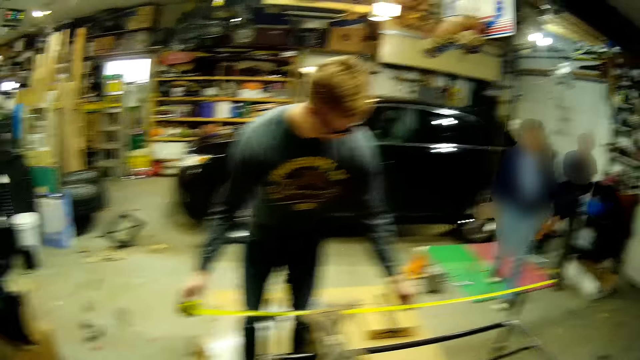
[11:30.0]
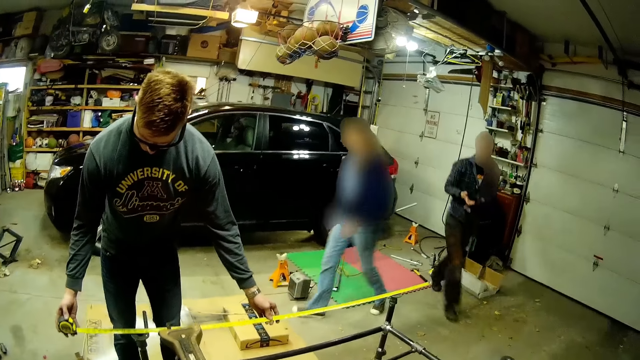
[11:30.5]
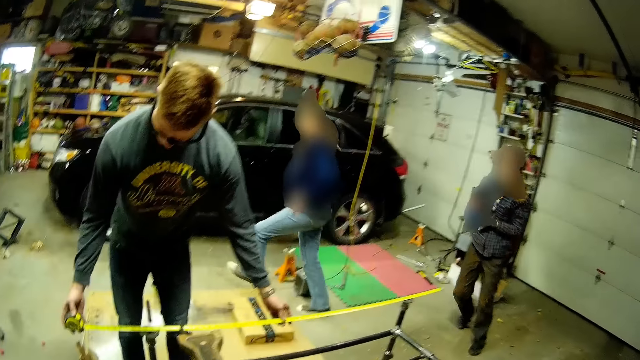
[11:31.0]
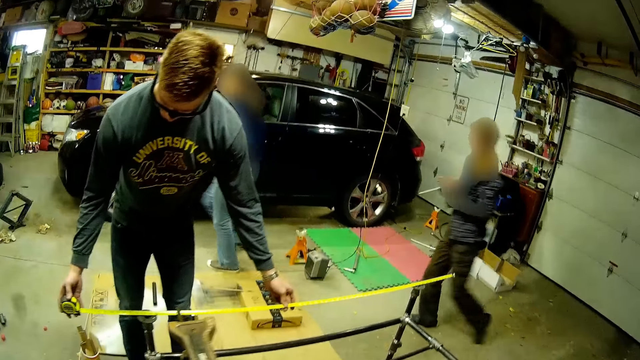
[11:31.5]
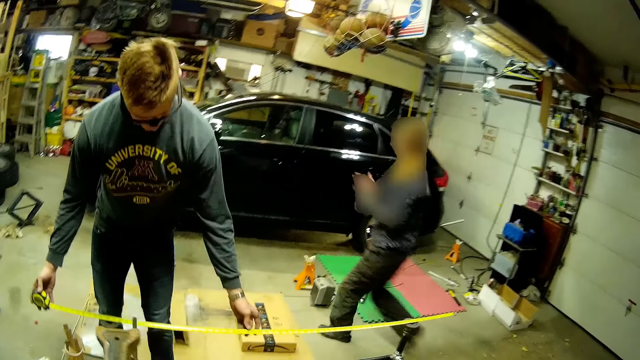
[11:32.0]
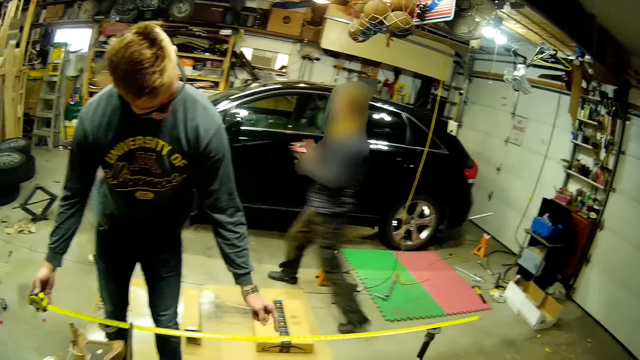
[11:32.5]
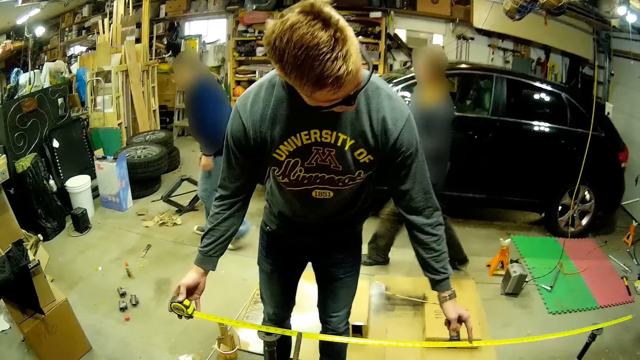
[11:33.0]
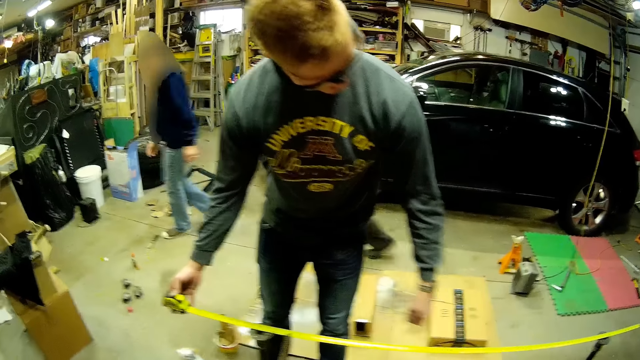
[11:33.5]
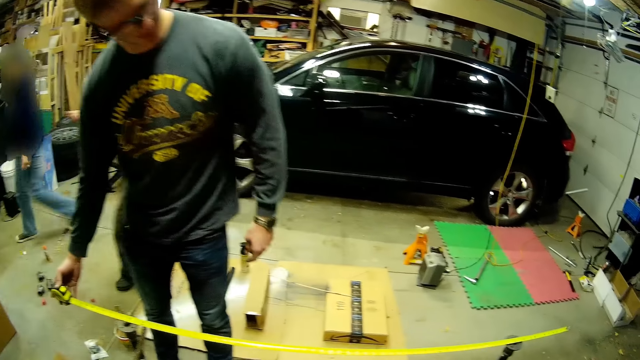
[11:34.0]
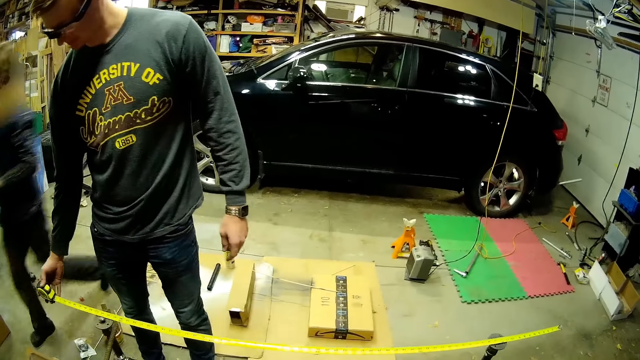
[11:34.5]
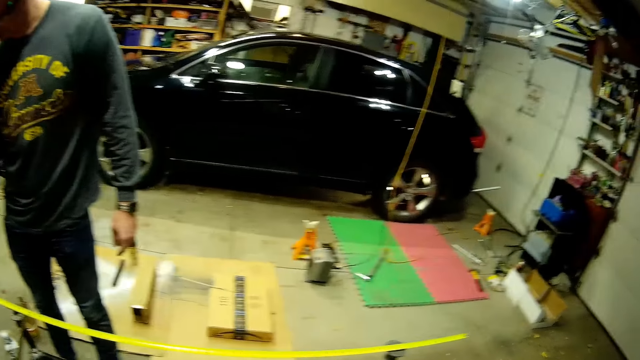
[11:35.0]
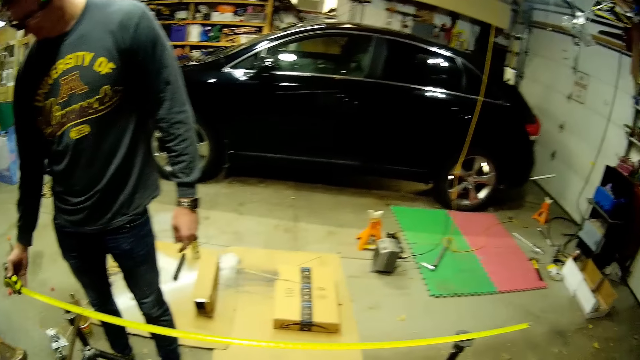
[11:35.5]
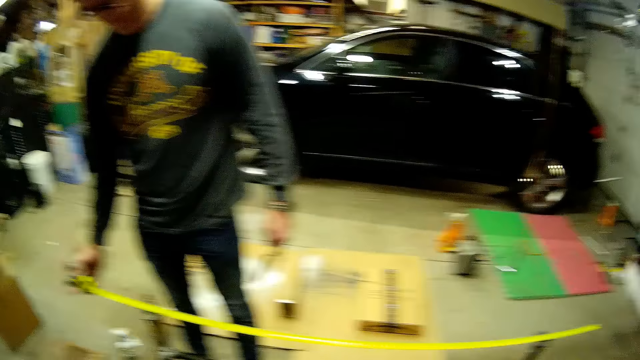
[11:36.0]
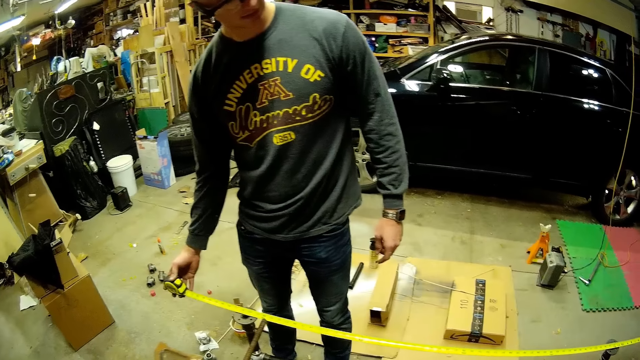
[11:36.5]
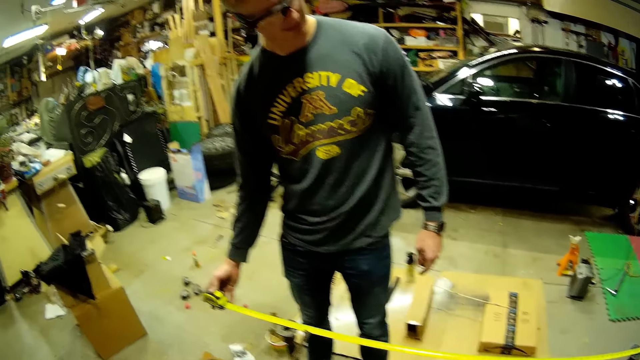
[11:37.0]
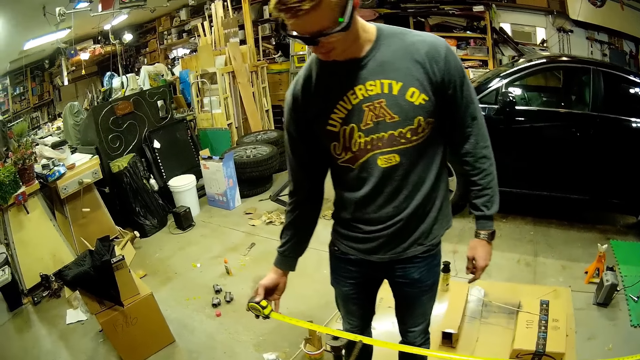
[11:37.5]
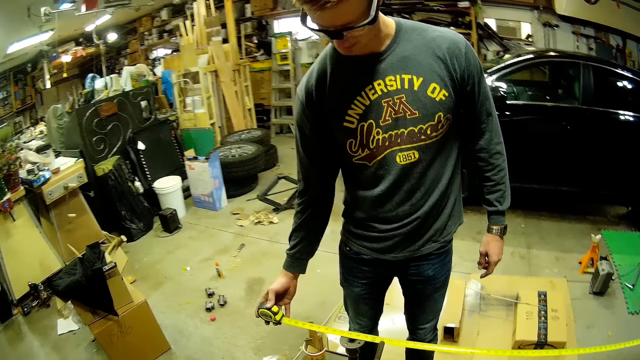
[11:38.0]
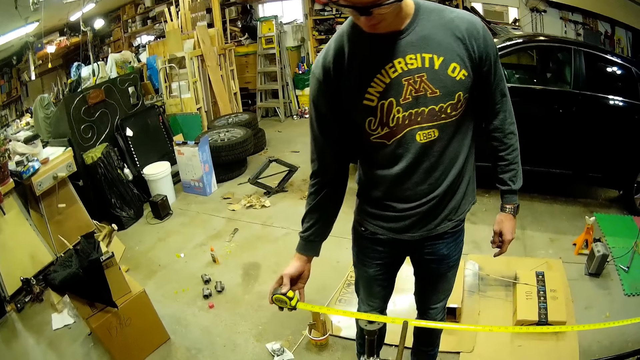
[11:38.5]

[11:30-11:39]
A person and another person move around the workshop. A woman and another woman walk past the camera wearer. A third person talks to the camera wearer.

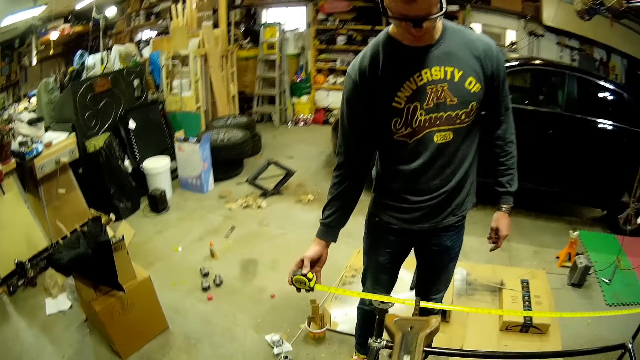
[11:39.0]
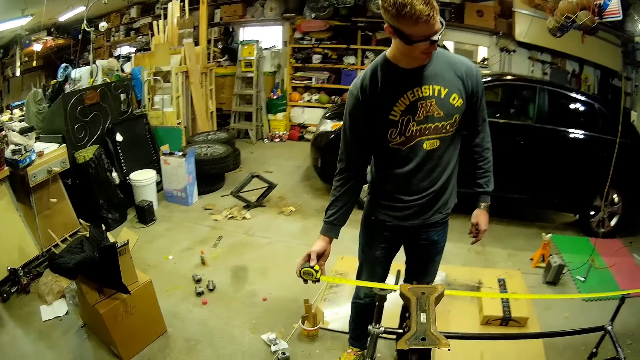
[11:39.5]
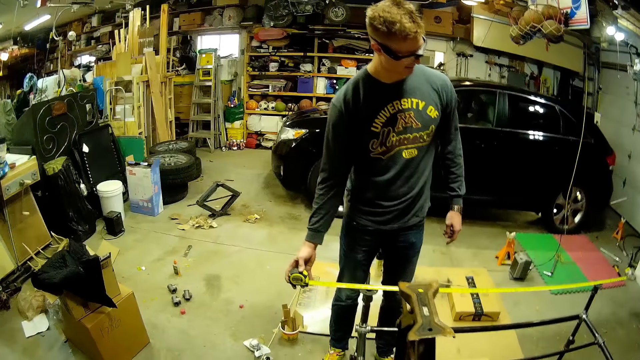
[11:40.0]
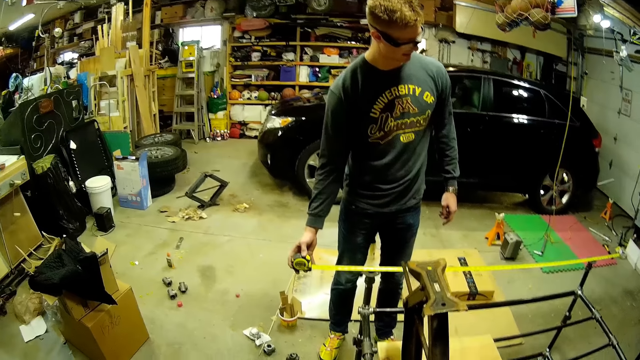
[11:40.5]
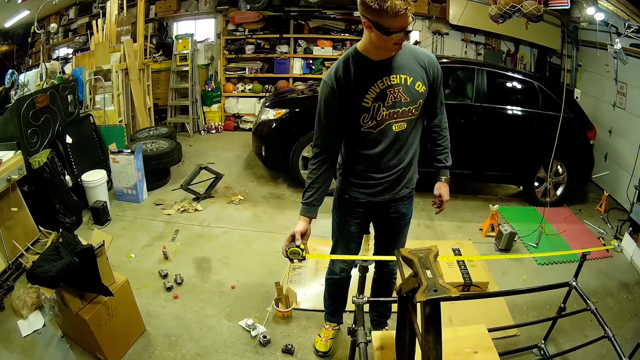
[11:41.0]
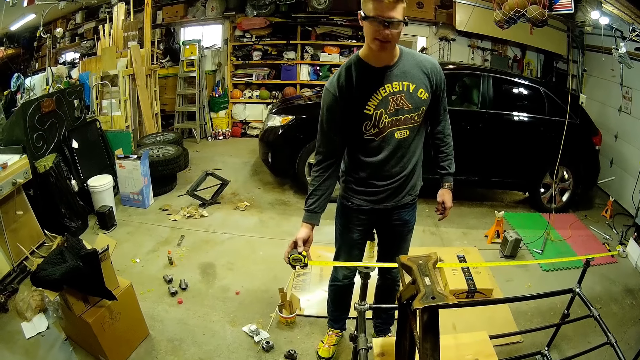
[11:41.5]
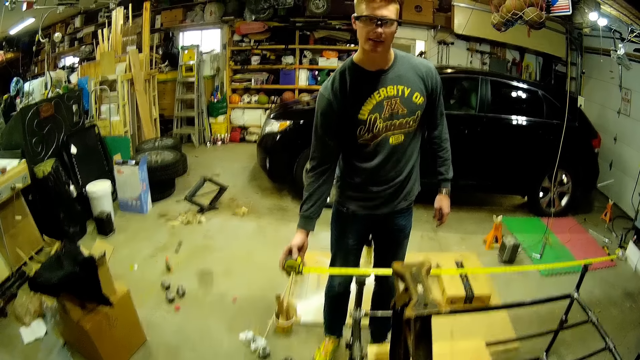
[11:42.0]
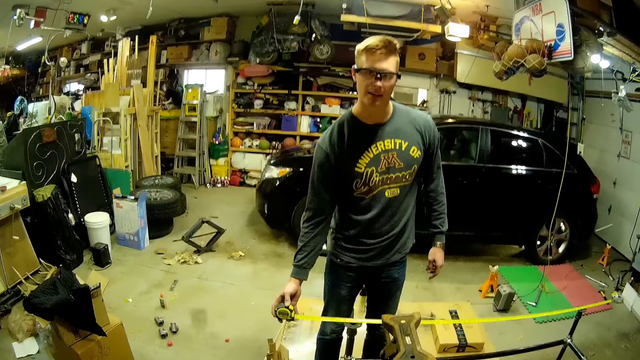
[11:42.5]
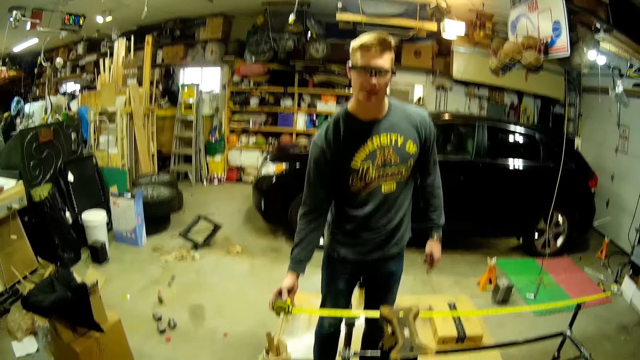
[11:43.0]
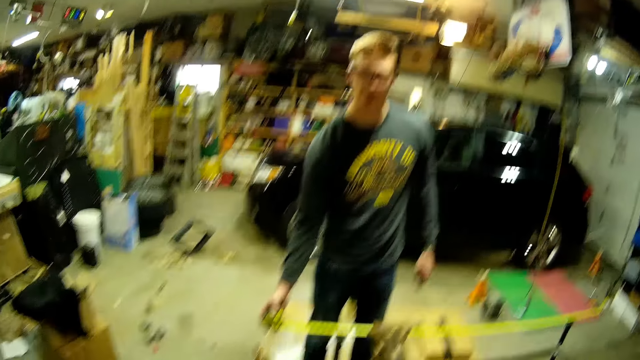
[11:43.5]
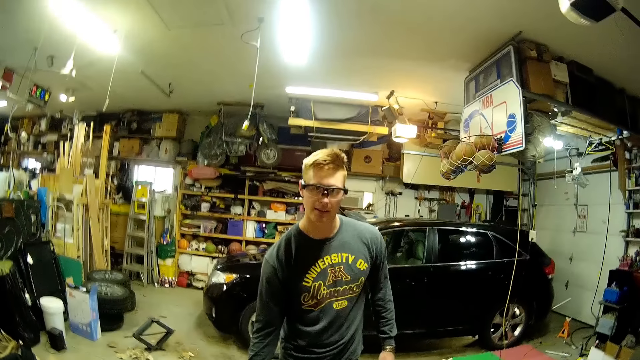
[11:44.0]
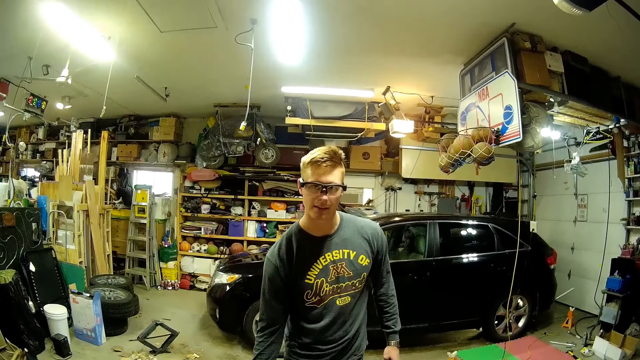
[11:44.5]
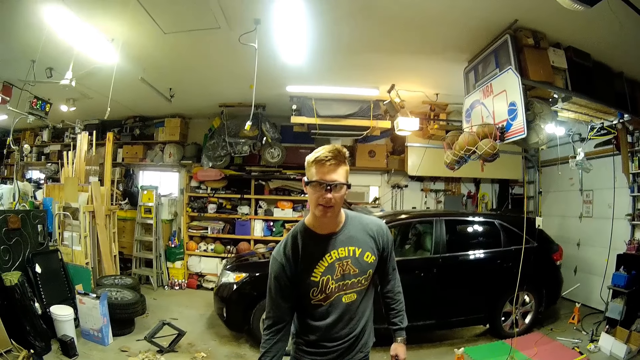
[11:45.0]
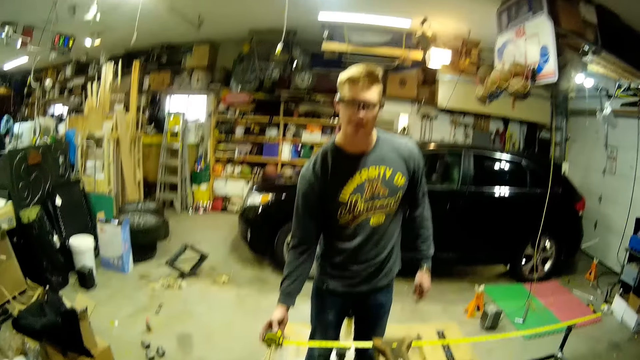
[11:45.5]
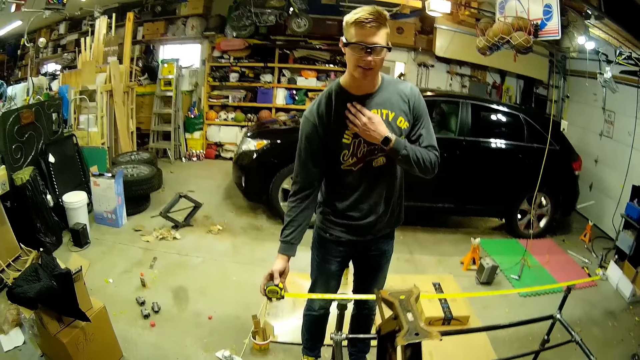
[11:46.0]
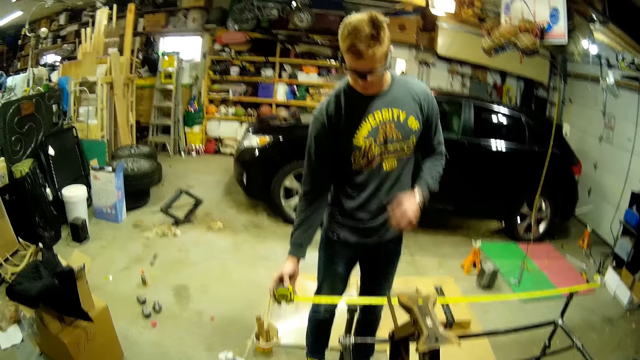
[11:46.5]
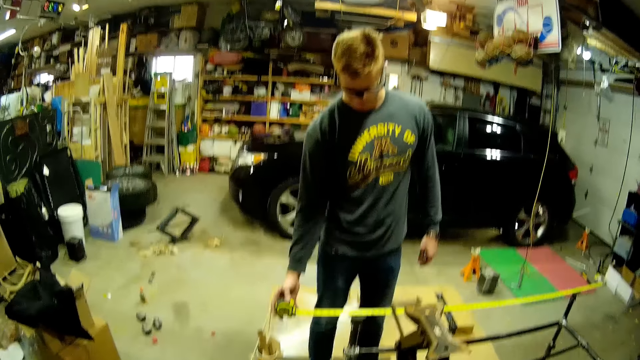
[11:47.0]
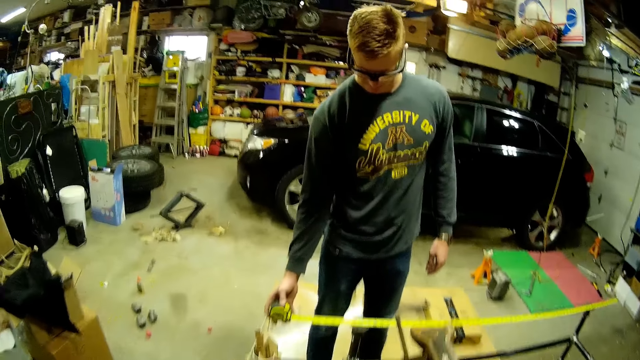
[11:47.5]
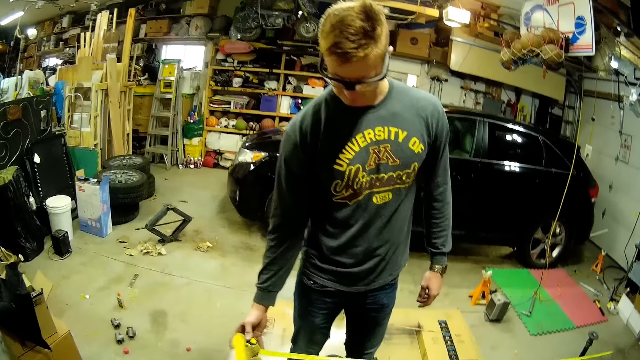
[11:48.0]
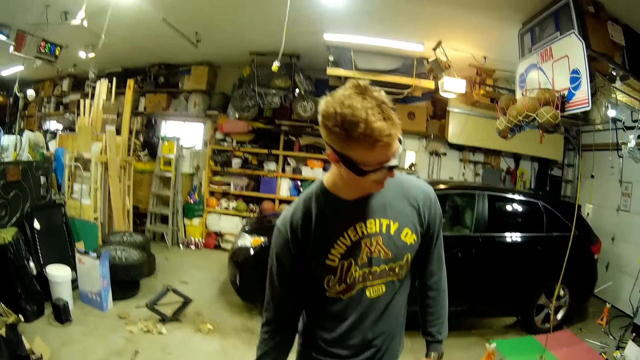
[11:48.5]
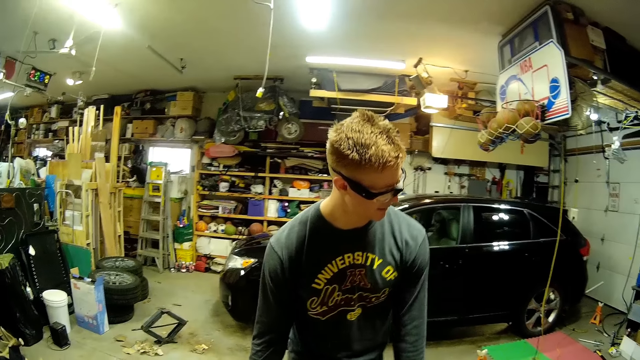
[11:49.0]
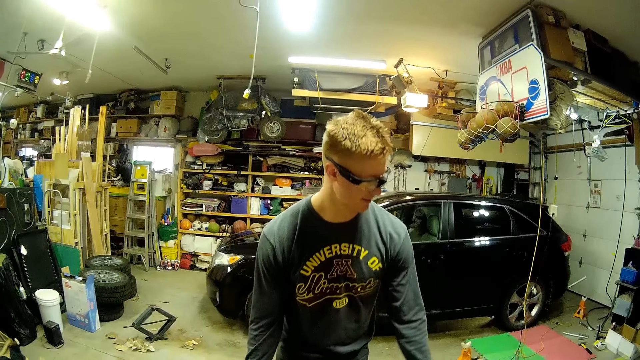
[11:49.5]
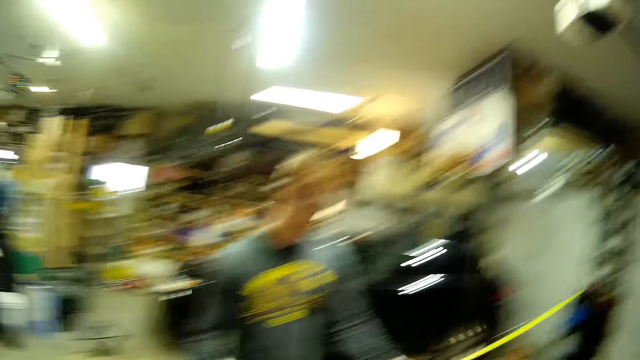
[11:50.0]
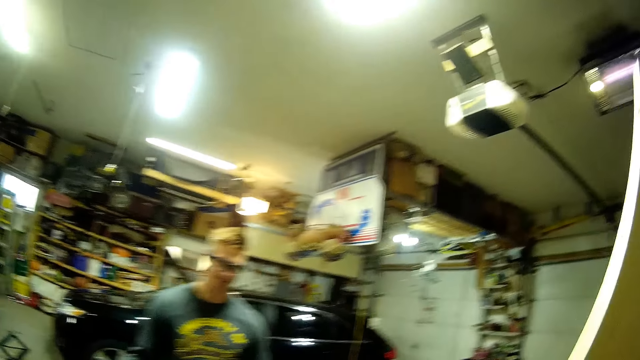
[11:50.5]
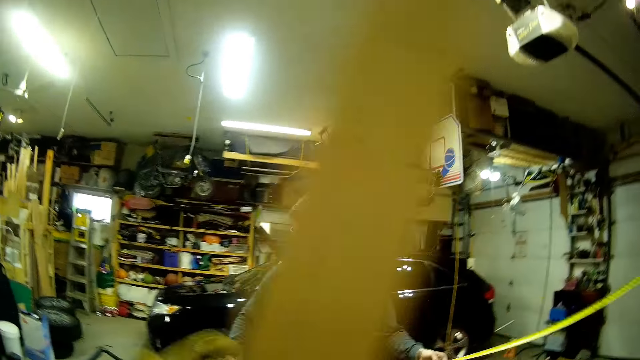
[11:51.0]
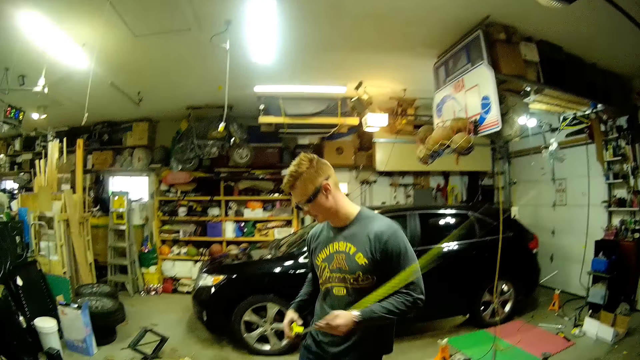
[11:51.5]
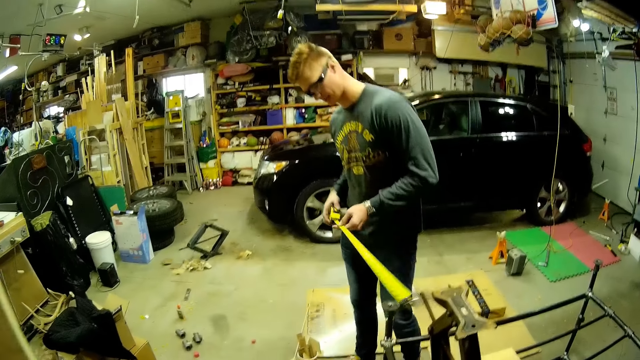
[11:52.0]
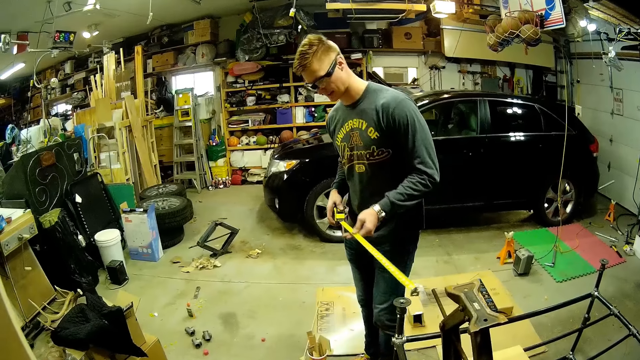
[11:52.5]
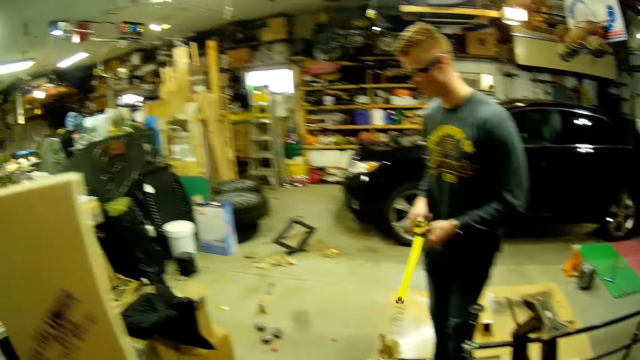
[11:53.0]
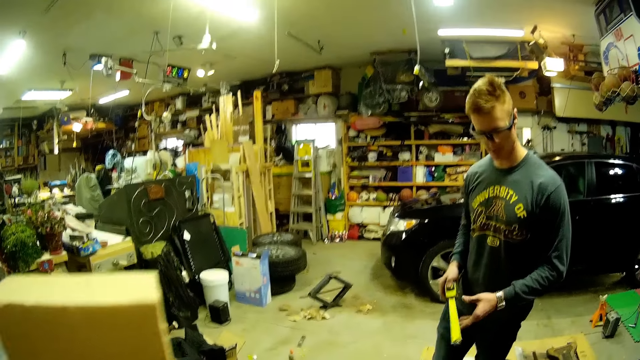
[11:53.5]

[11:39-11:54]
The camera wearer speaks to a man. The man talks to the camera wearer and lifts the tape measure. The camera wearer responds to the man. She passes a wood plank from her right hand to her left hand. The man pulls back the tape measure. The man speaks to the camera wearer. The man folds the tape rule with his left hand.
